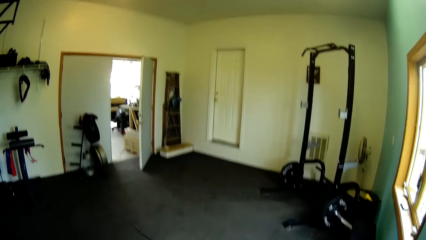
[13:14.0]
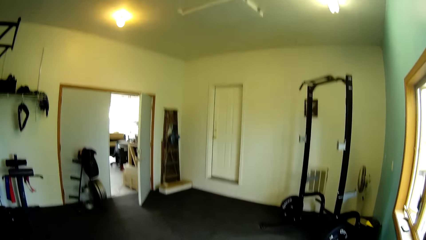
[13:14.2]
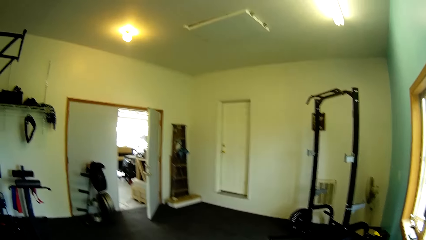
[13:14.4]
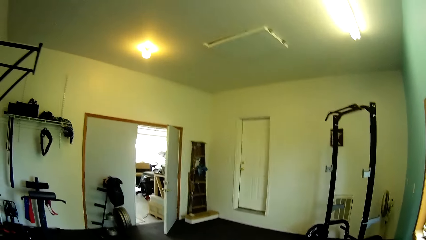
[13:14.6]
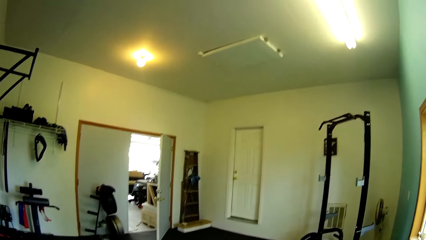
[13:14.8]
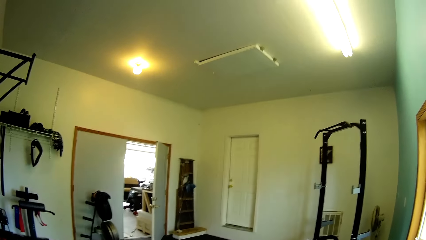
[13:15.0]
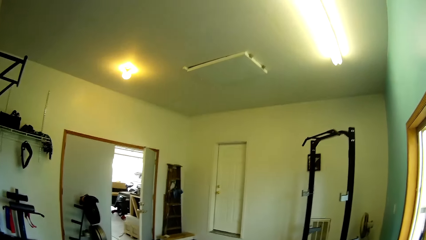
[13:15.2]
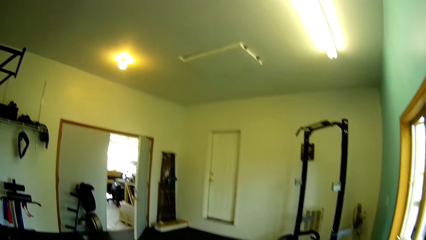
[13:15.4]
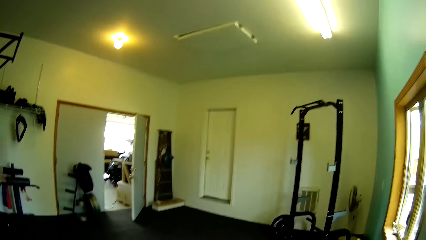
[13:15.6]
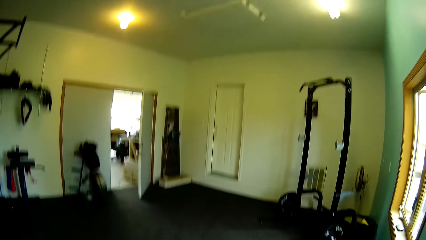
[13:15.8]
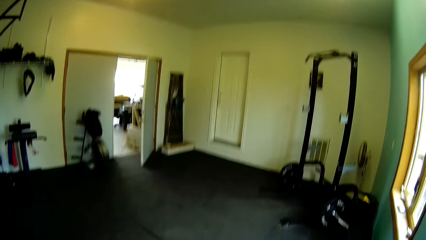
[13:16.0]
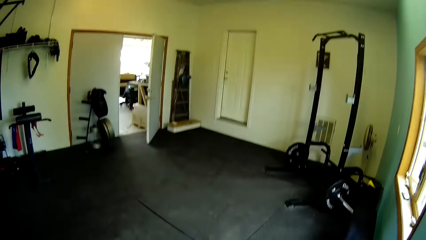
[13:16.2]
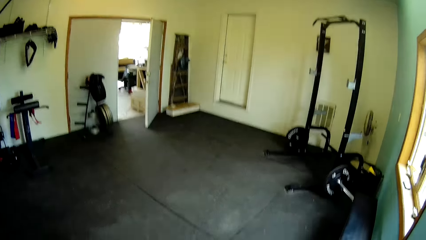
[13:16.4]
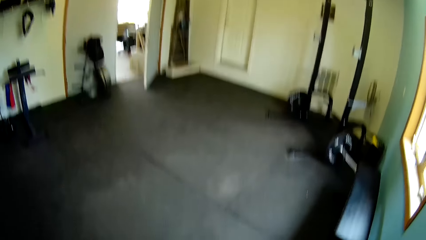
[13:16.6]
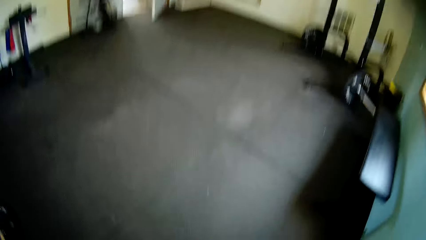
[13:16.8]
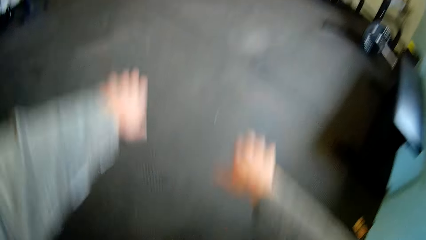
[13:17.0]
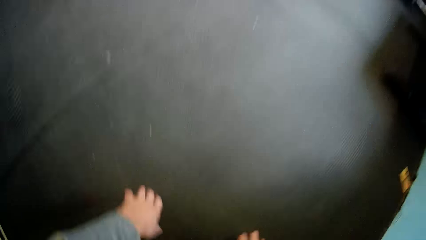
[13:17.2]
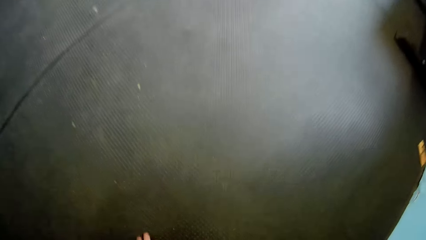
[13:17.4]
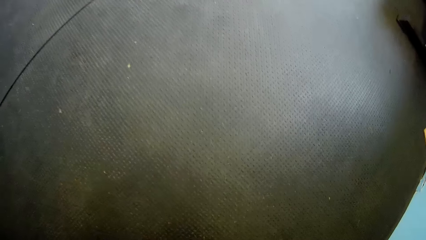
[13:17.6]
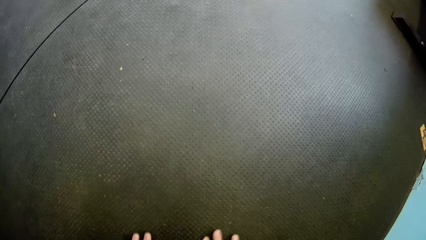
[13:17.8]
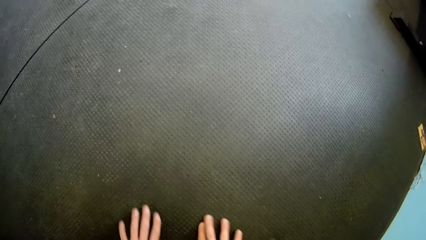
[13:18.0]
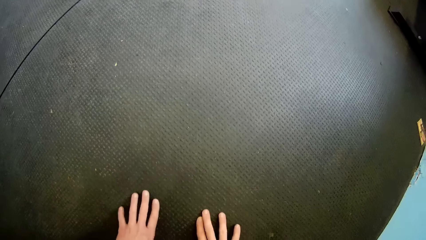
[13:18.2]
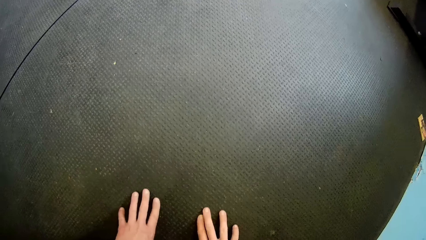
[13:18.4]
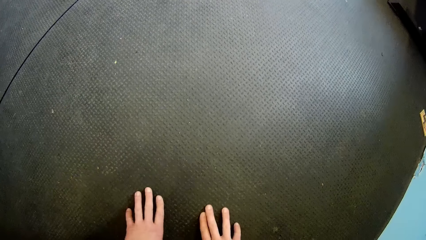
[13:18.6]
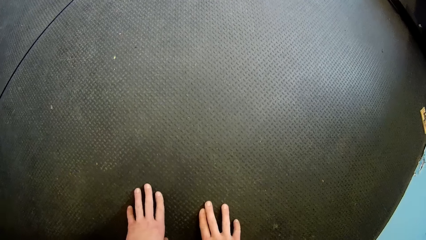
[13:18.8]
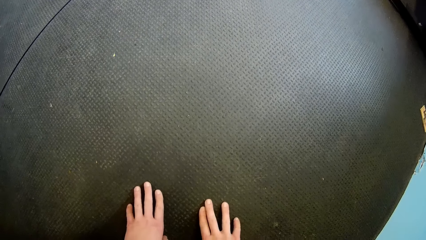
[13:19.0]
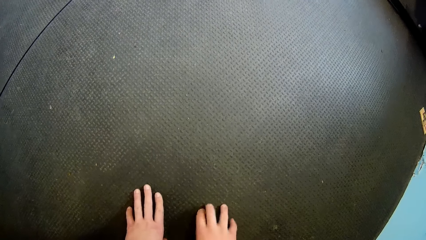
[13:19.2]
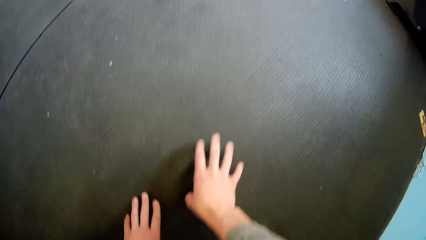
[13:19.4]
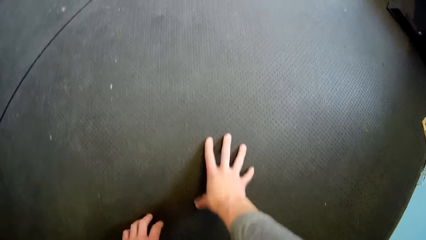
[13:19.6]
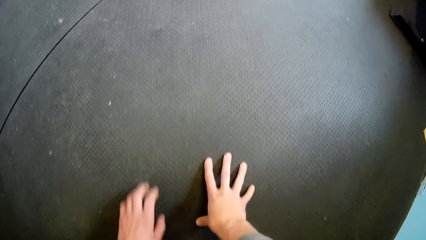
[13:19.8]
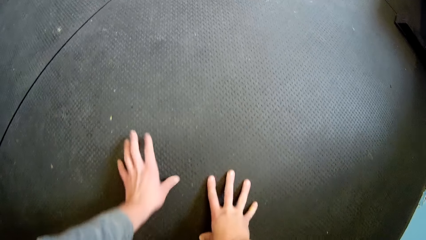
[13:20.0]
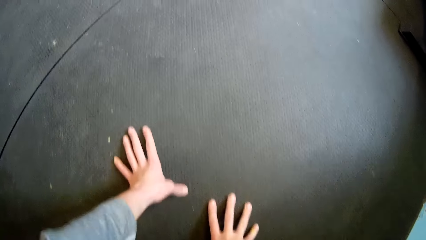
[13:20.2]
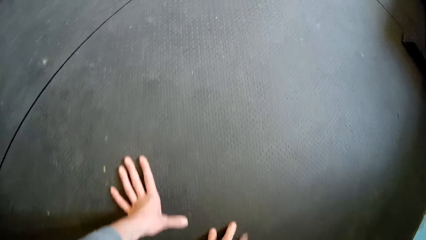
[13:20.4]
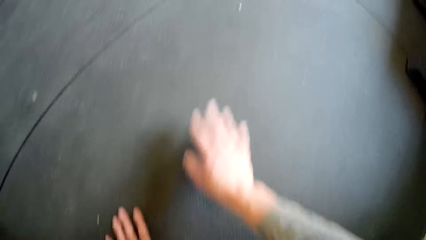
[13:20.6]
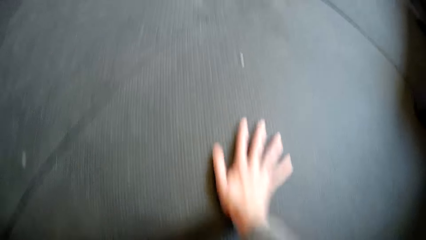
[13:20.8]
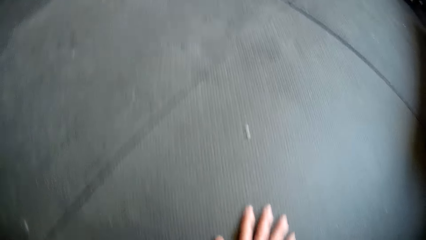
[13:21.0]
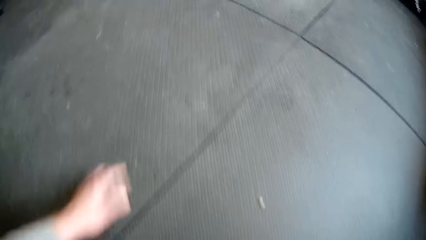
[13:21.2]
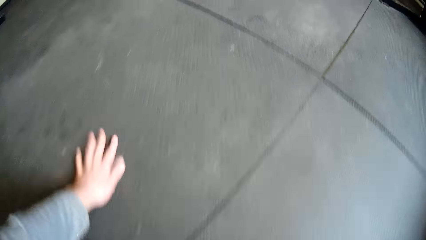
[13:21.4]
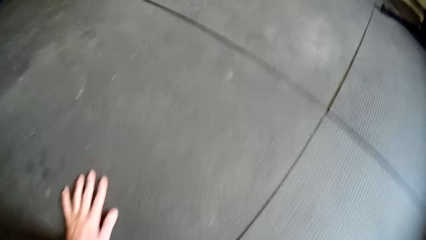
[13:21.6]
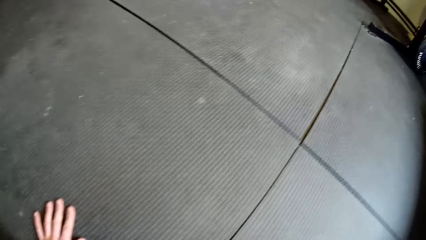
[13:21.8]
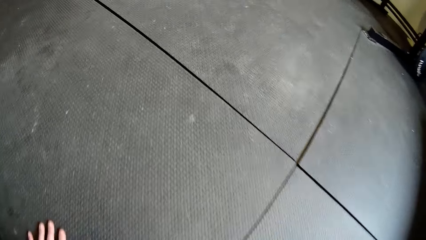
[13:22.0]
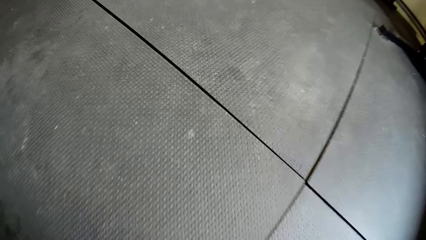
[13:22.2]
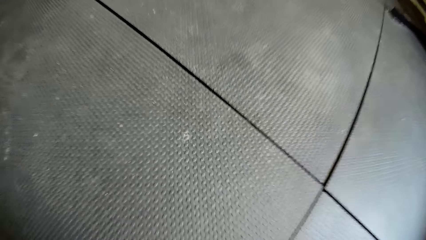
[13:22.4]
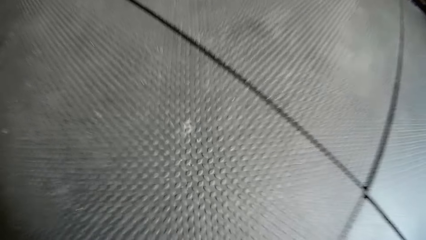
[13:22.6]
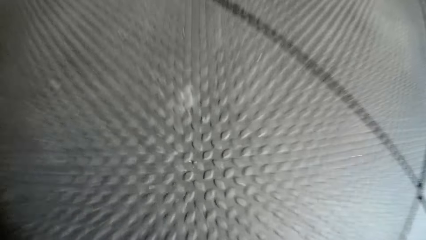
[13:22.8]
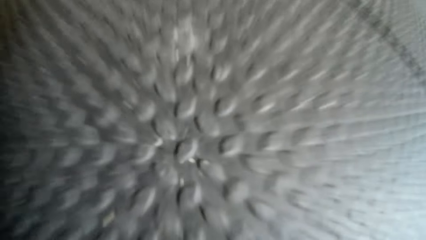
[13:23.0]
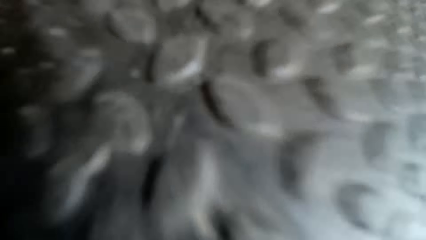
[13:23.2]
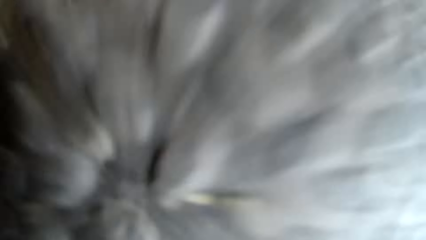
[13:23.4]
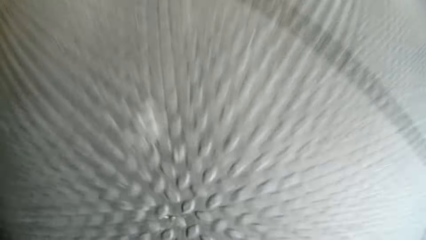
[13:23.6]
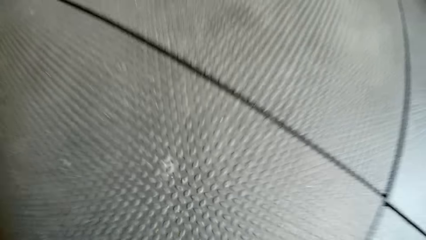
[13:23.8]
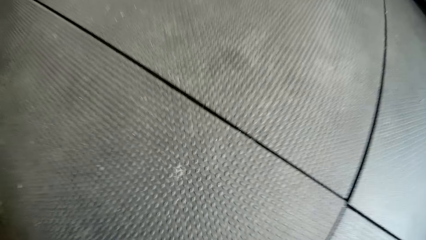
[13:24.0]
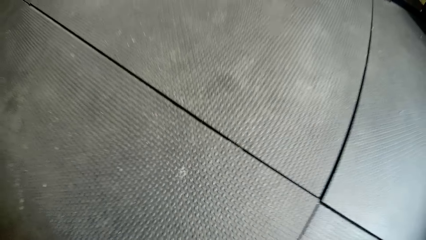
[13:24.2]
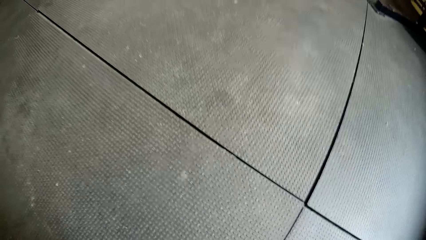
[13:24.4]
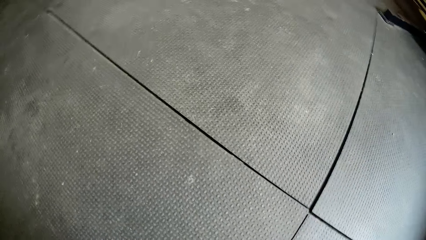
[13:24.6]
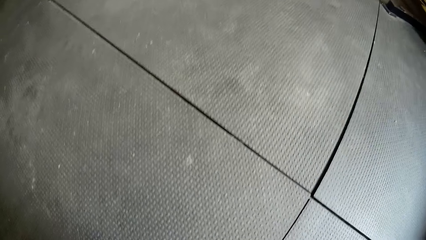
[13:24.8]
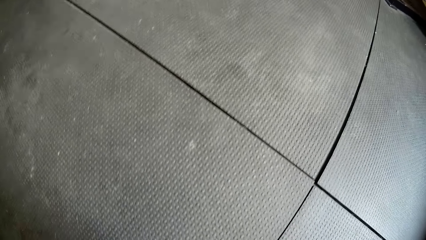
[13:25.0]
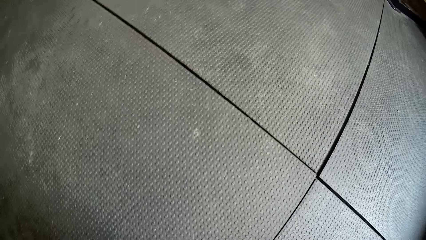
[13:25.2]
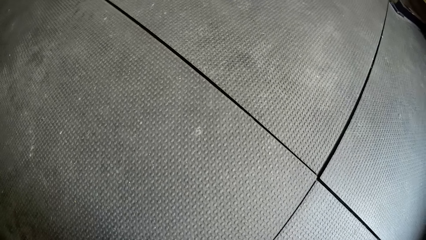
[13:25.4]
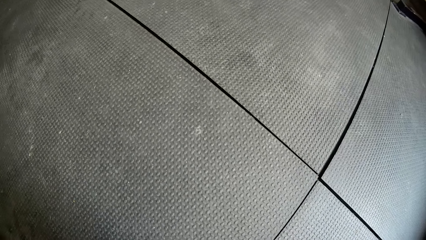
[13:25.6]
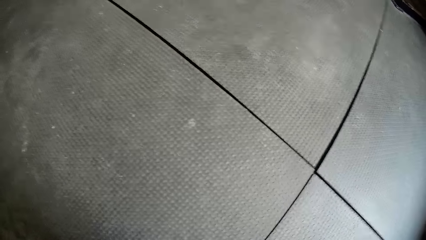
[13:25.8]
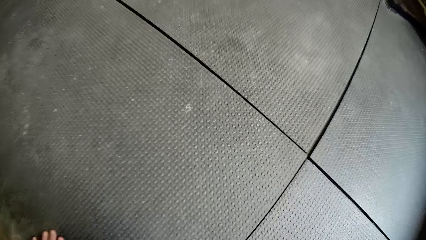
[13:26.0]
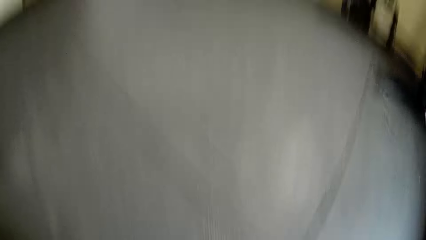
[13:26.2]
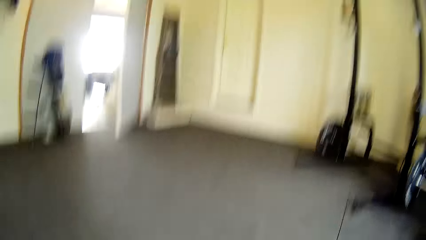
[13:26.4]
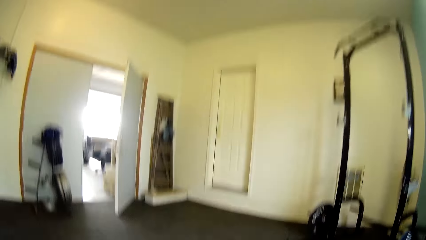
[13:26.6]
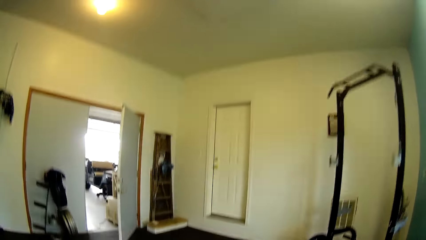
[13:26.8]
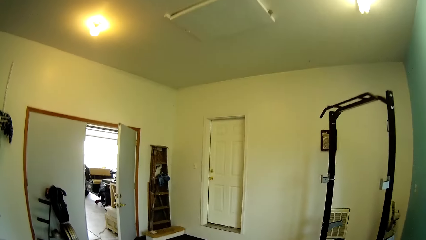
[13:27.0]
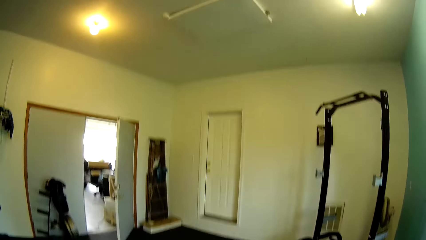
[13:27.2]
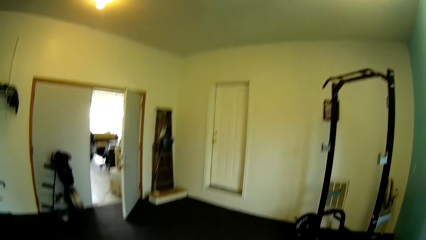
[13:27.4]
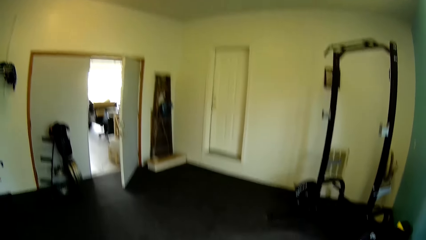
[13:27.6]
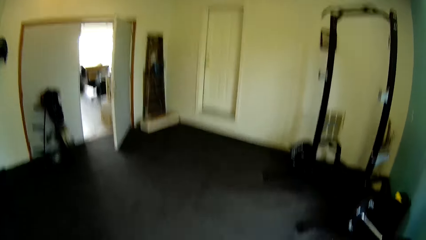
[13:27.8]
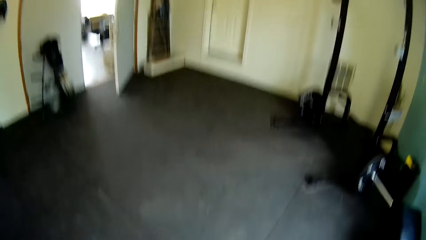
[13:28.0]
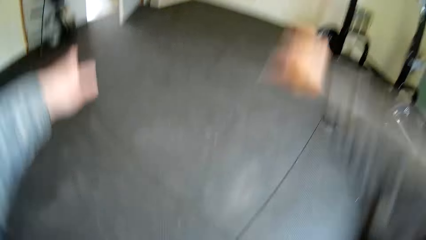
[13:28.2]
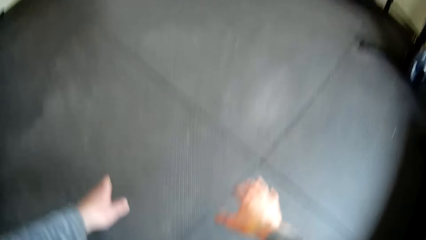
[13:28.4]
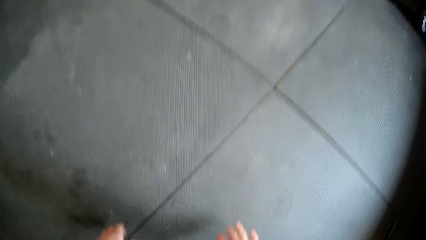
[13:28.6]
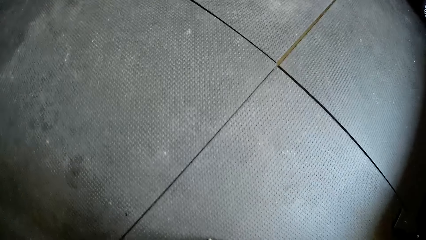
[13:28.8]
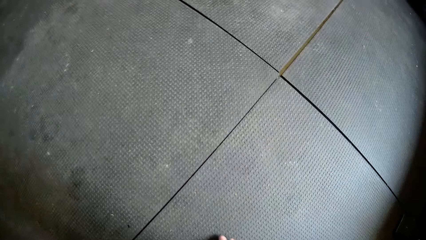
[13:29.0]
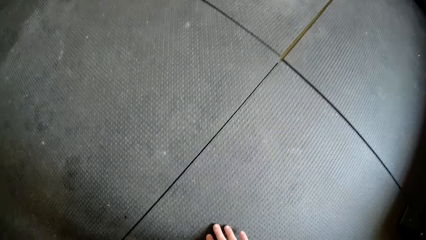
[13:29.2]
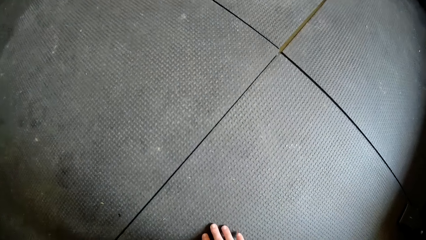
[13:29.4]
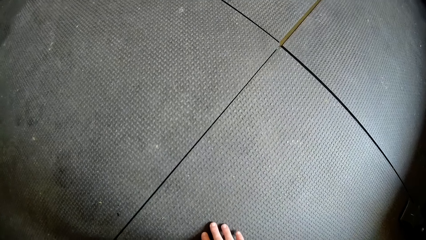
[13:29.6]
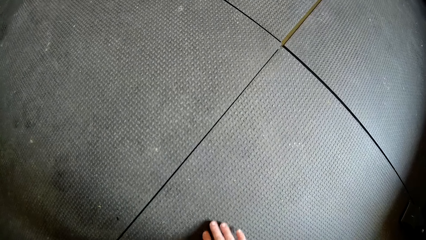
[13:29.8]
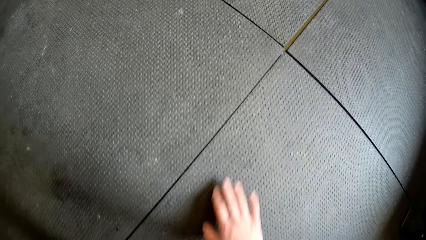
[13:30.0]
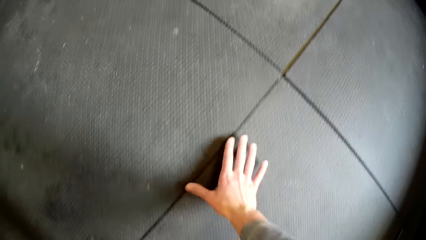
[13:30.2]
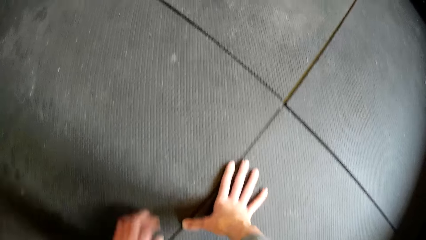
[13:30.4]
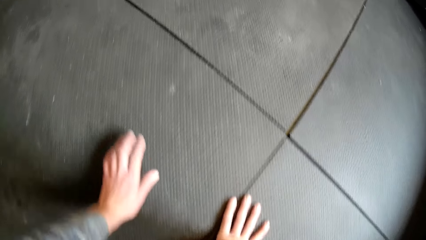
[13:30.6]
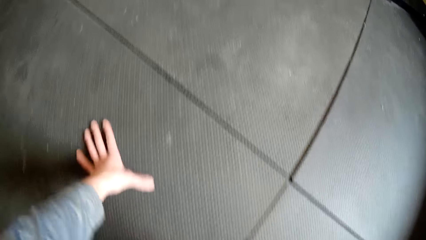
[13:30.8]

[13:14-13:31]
The camera wearer places both hands on the floor. She holds the floor. She crawls on the floor. She stretches her body.
